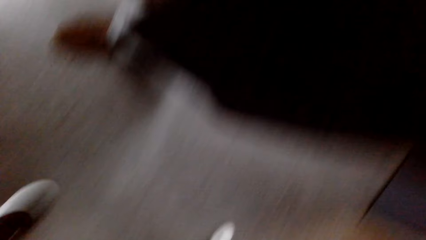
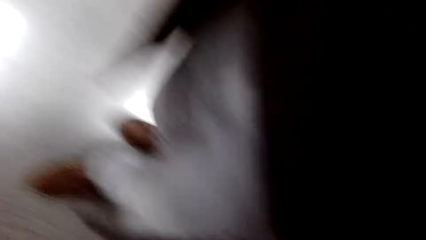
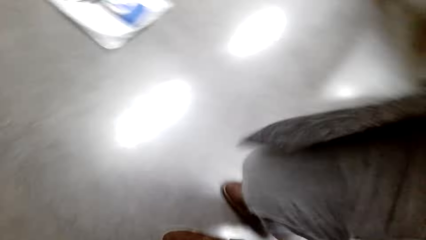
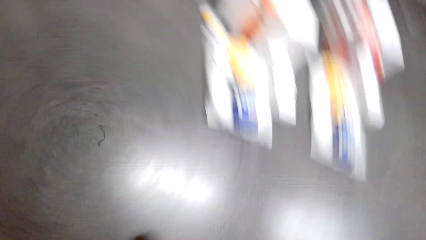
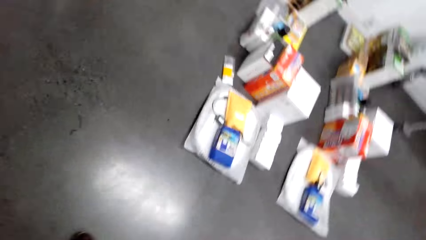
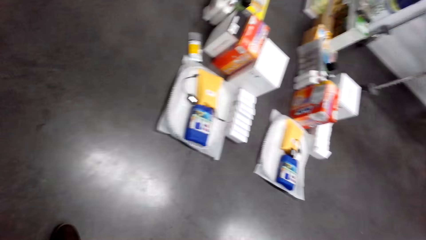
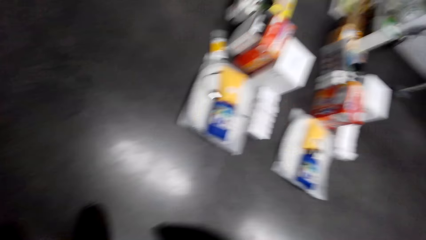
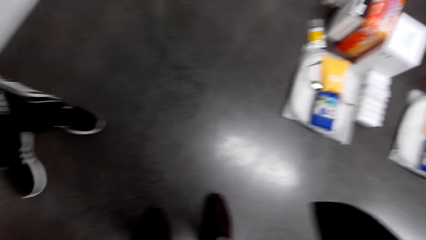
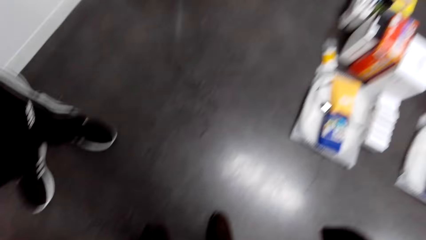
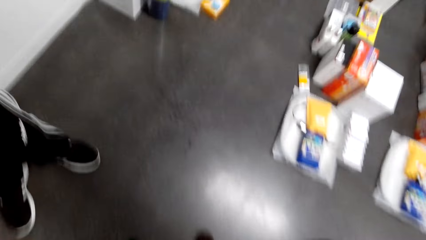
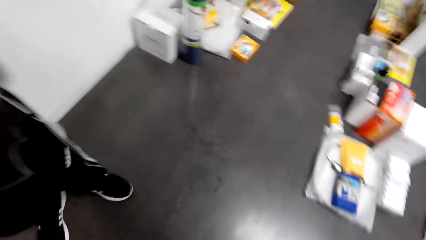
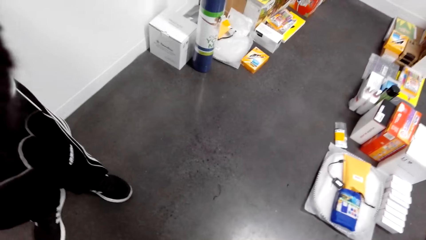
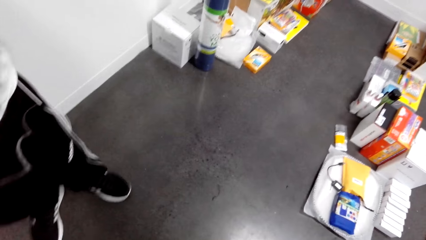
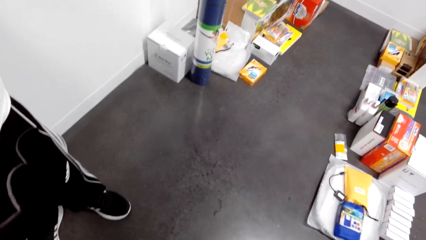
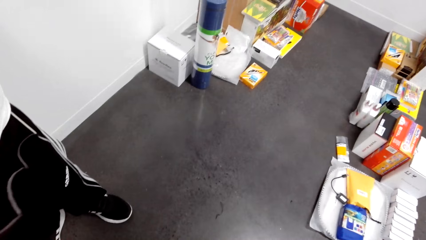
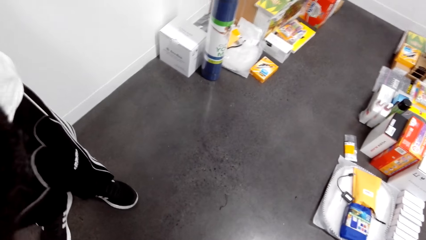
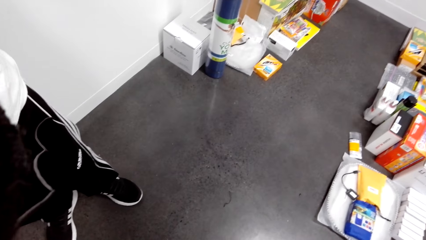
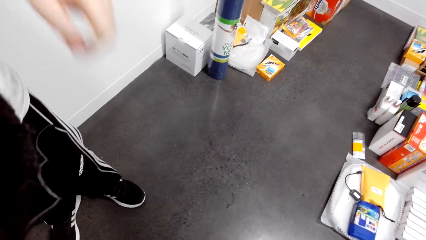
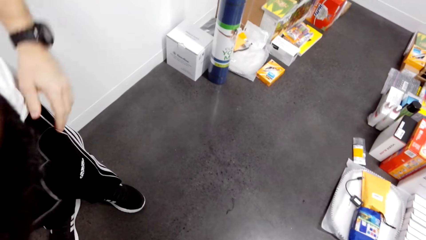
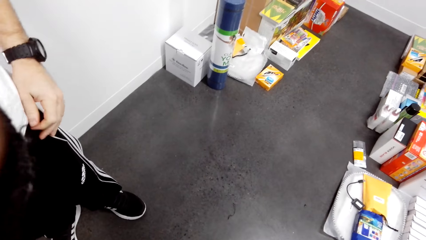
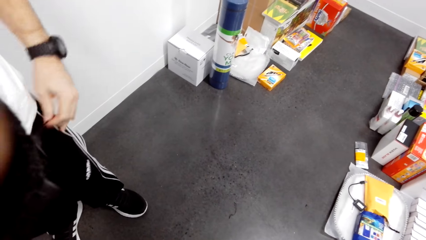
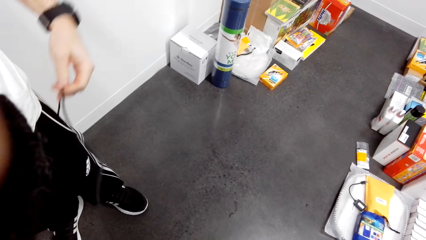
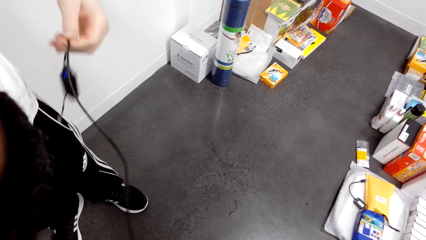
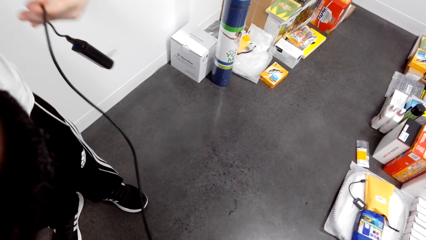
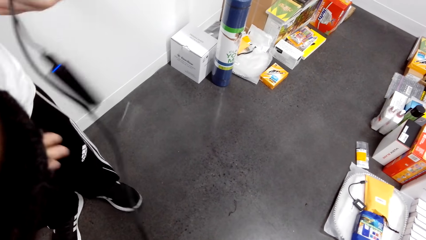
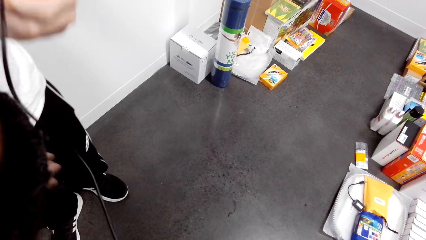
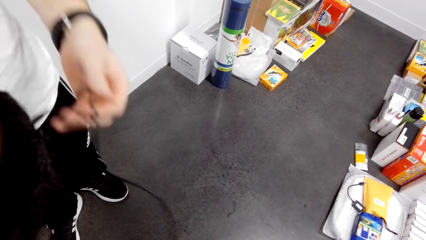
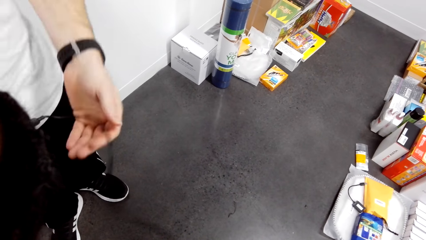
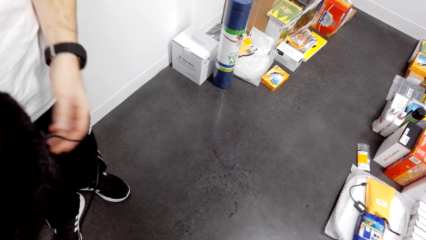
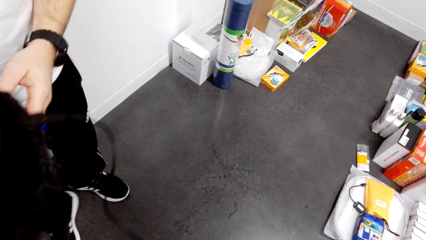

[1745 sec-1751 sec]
The camera wearer looks around, moves a hand. A man removes a gadget from the pocket. The camera wearer holds a cable. The man takes the gadget with the right hand.
